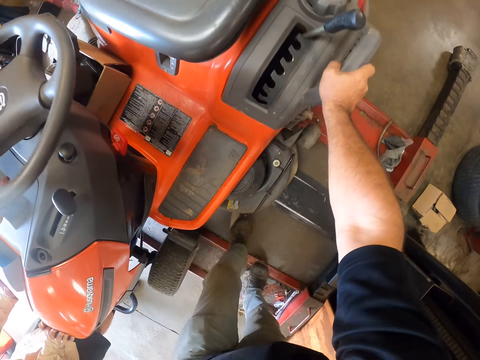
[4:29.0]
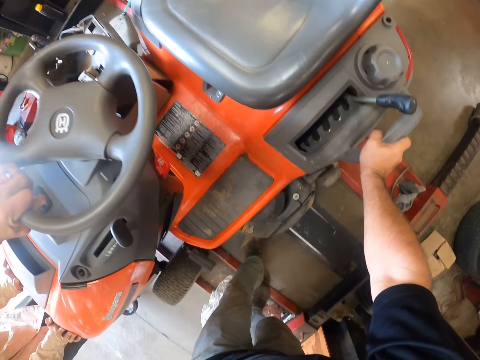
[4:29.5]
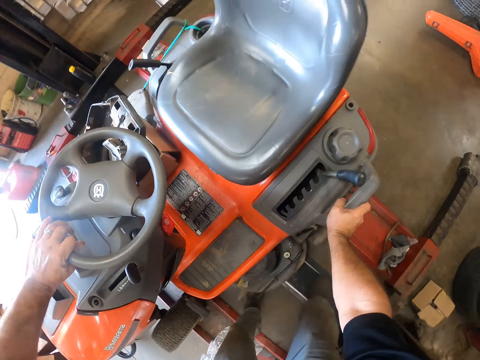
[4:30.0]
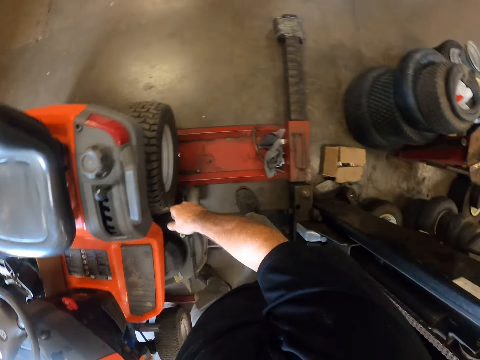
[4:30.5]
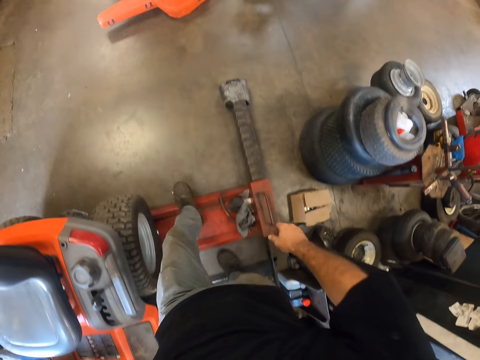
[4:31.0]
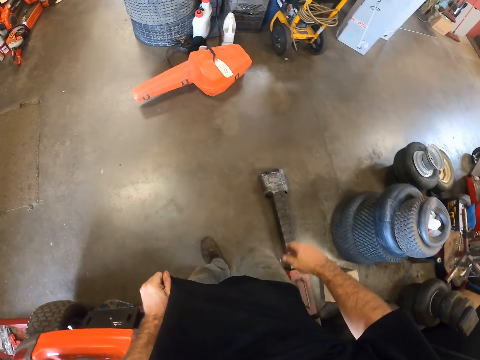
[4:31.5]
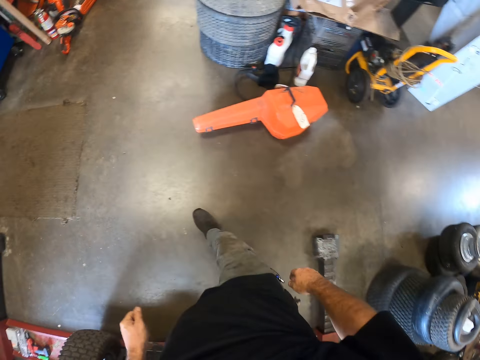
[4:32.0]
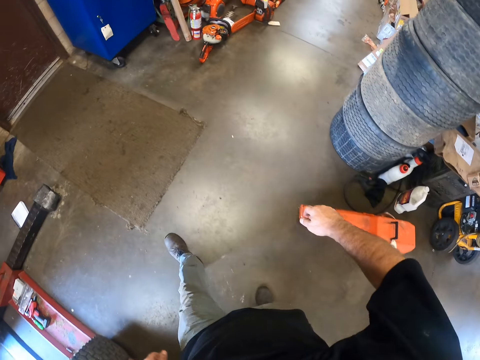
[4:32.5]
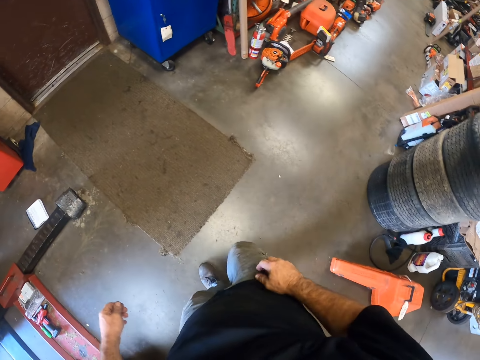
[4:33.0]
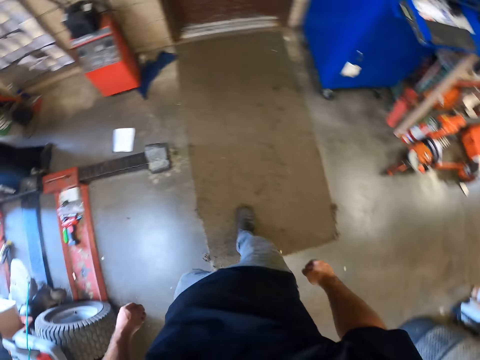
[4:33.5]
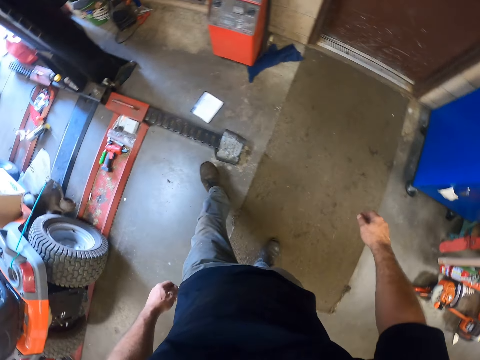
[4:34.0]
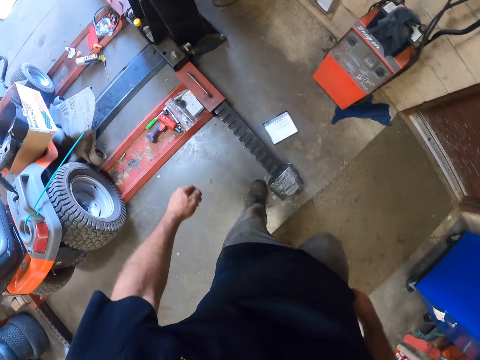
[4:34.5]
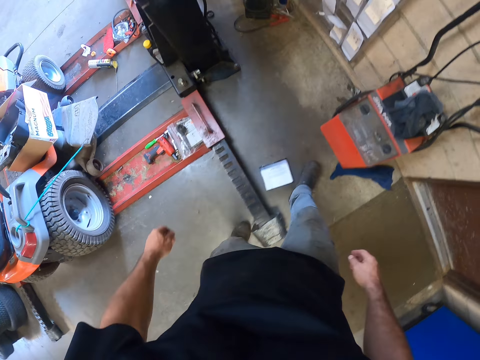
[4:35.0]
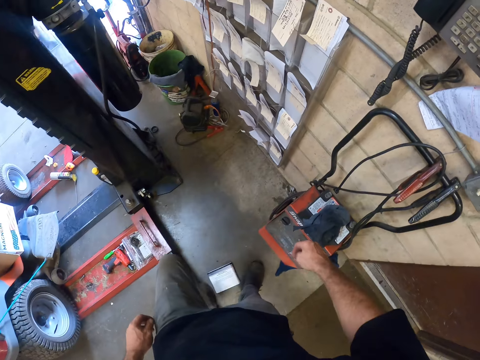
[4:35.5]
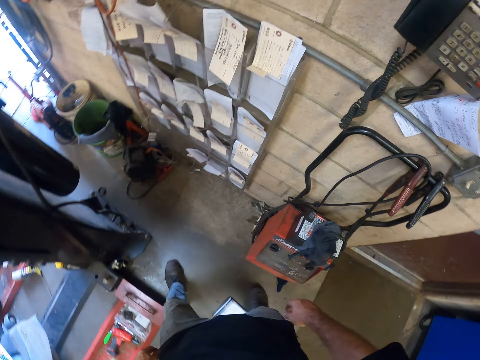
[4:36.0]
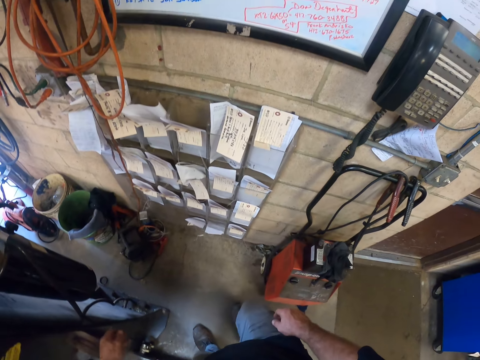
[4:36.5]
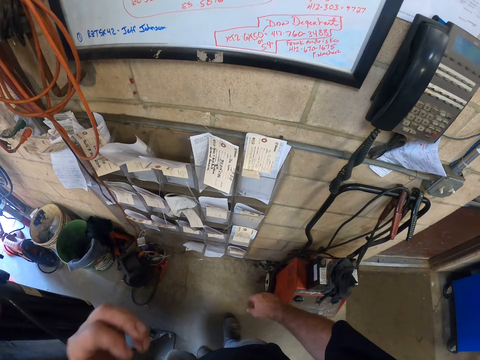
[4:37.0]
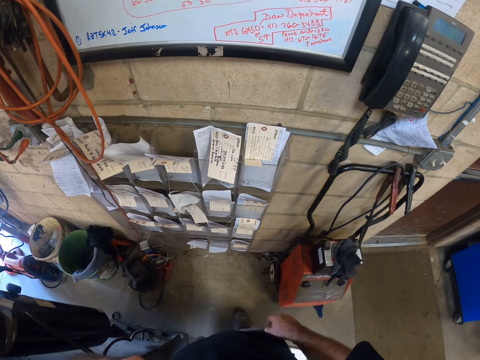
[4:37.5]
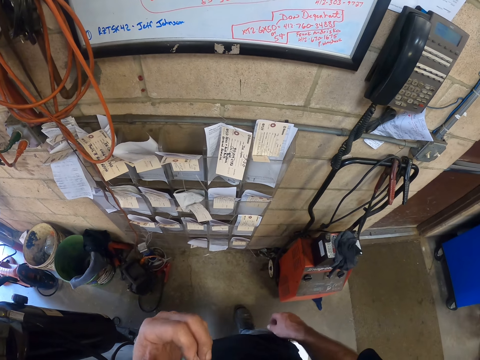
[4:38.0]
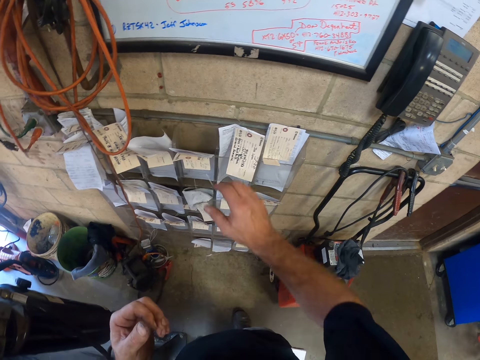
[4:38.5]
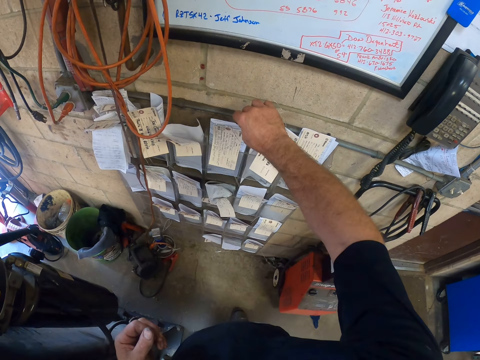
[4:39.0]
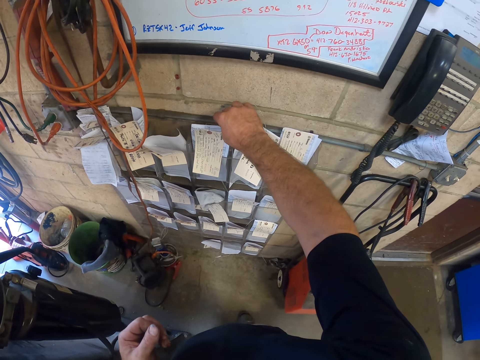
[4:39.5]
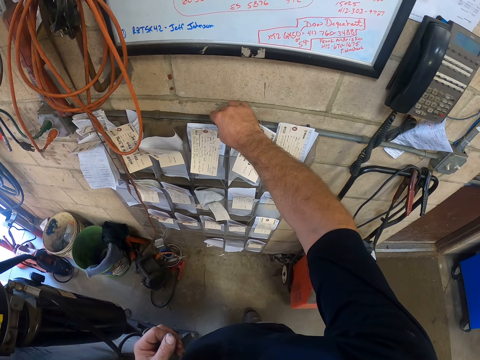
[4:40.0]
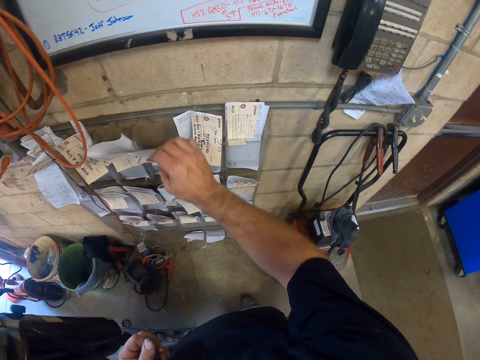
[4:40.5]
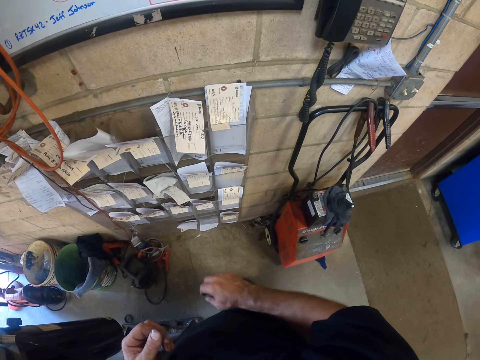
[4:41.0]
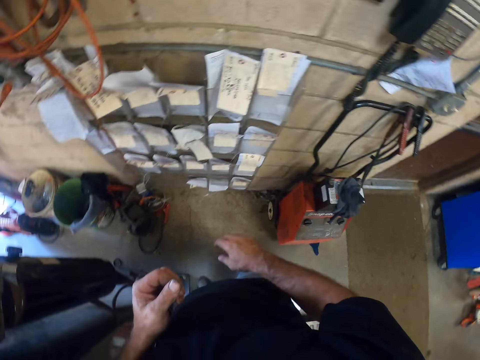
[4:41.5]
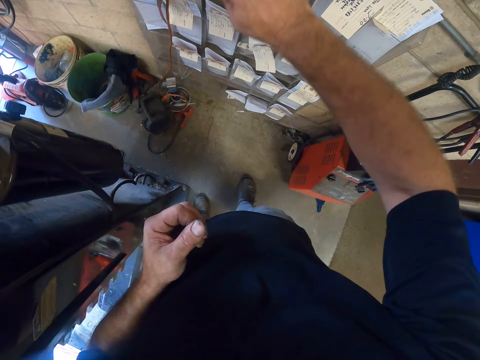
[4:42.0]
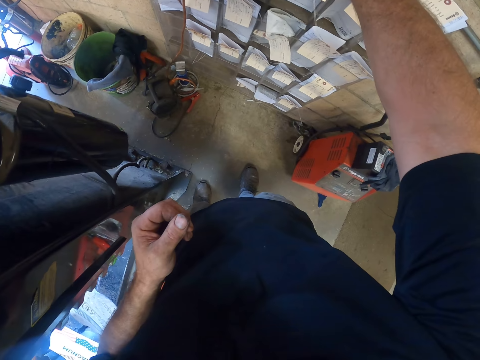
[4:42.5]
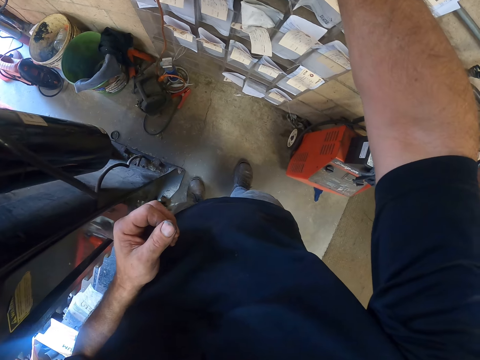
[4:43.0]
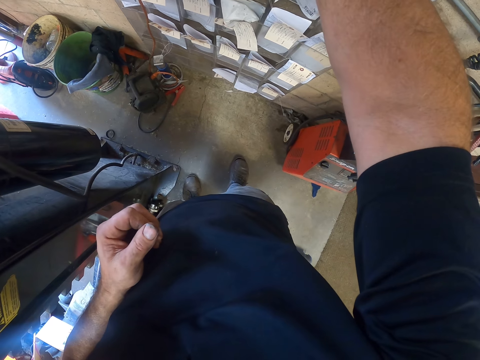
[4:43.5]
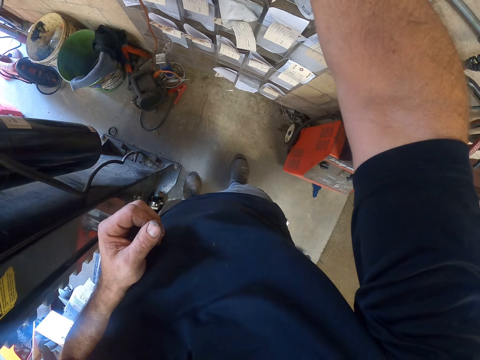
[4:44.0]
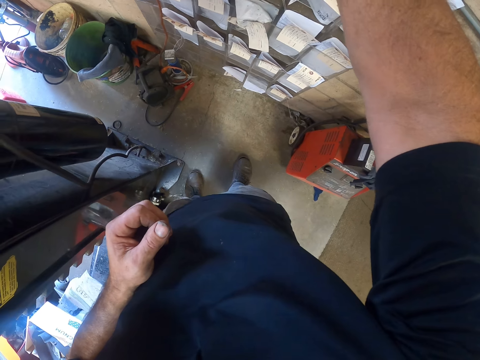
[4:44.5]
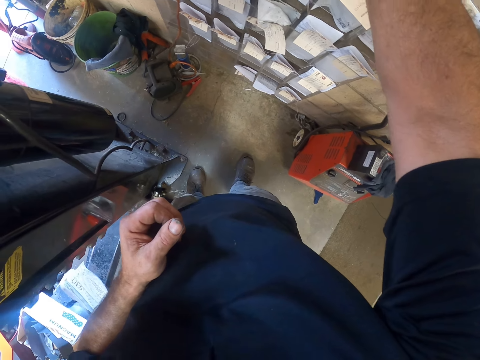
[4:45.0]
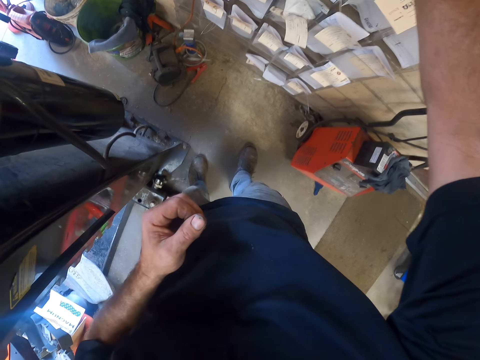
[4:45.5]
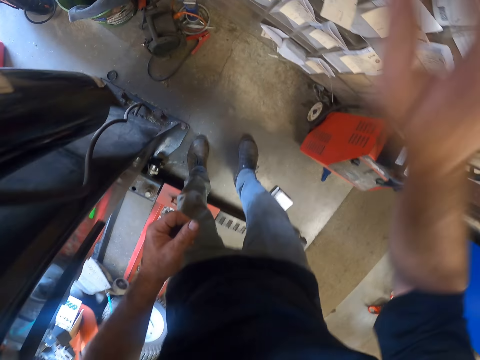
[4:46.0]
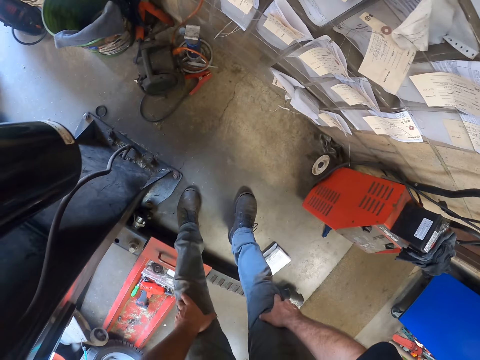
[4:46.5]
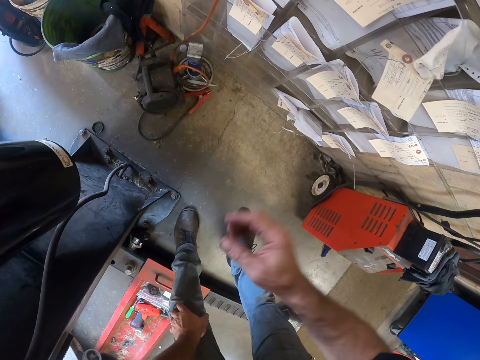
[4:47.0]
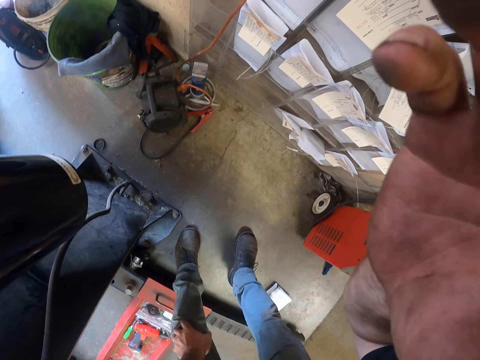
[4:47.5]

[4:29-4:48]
The camera wearer walks around the garage. He stops on the whiteboard hung on the wall. He touches his face with his left hand. He lifts his left hand to his face. He does something on his face. He removes his left hand from his face. He holds the piece of paper pinned on the pipes. He looks at the piece of paper. He lets go of the piece of paper. He stretches his right hand out. He holds the piece of paper pinned on the pipes. He looks at the piece of paper. He lets go of the piece of paper. He bends down and holds his knees. He raises his right hand. He touches his face with his right hand. He adjusts the camera.
